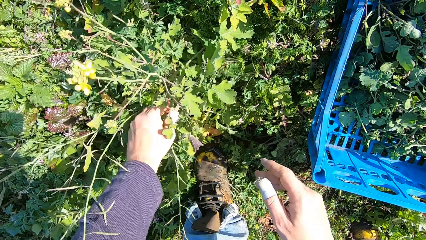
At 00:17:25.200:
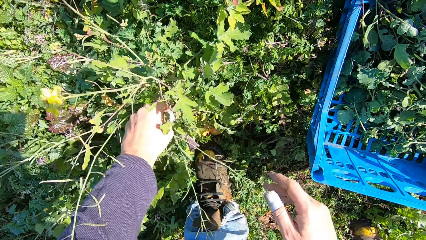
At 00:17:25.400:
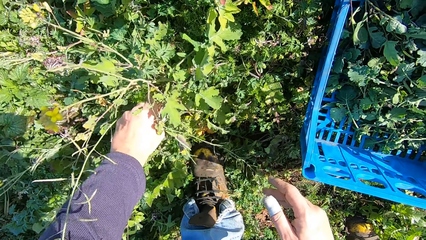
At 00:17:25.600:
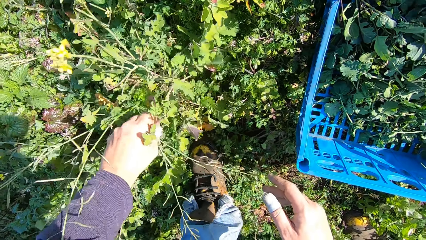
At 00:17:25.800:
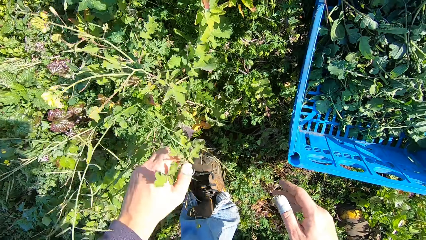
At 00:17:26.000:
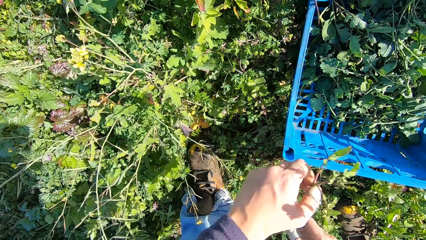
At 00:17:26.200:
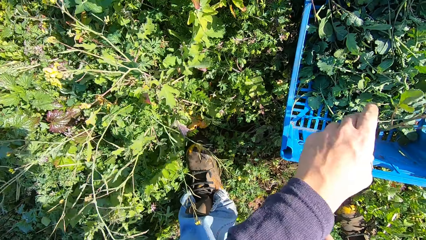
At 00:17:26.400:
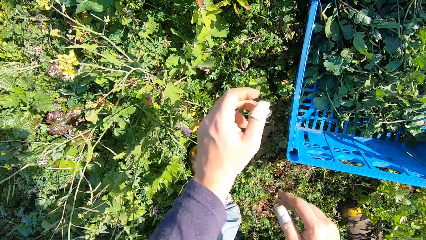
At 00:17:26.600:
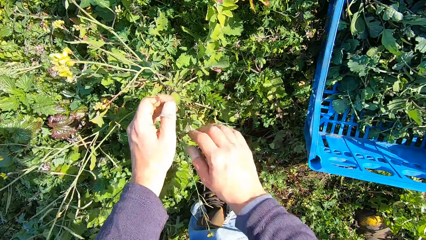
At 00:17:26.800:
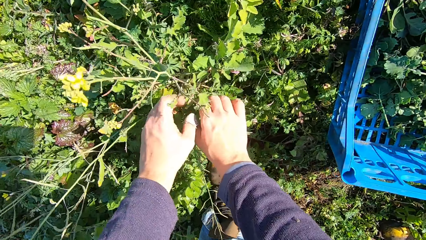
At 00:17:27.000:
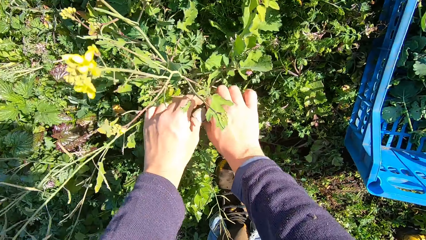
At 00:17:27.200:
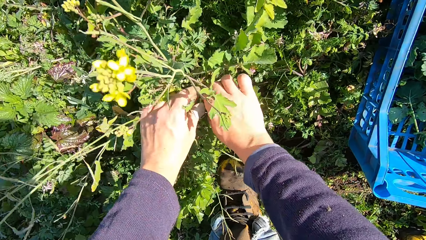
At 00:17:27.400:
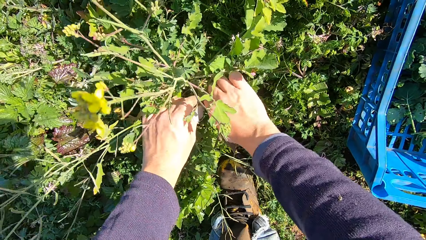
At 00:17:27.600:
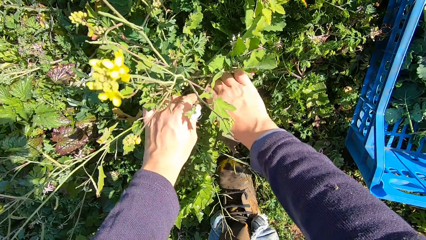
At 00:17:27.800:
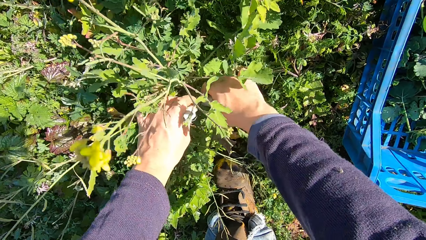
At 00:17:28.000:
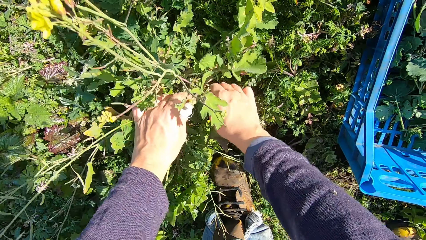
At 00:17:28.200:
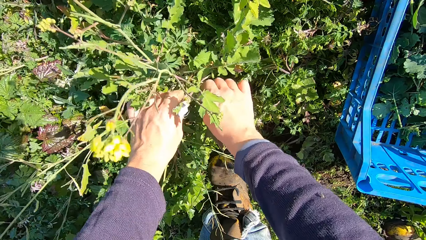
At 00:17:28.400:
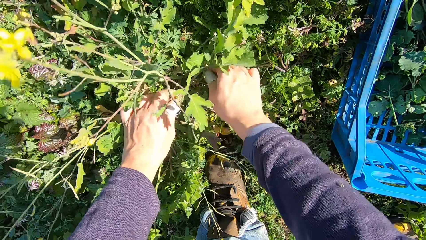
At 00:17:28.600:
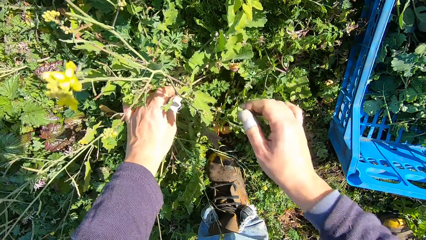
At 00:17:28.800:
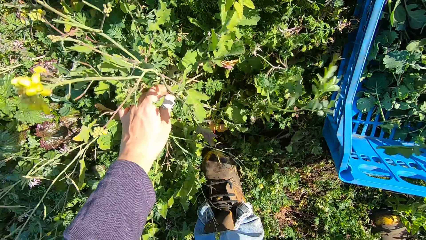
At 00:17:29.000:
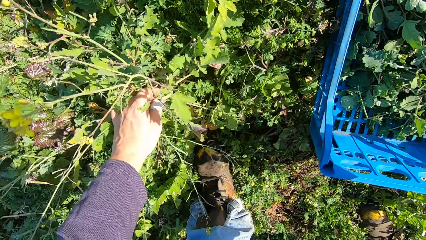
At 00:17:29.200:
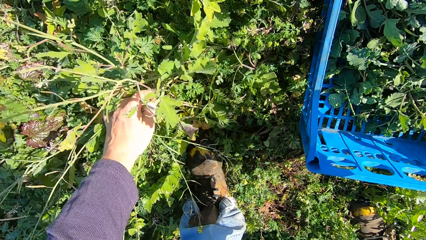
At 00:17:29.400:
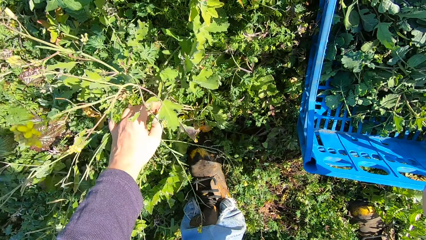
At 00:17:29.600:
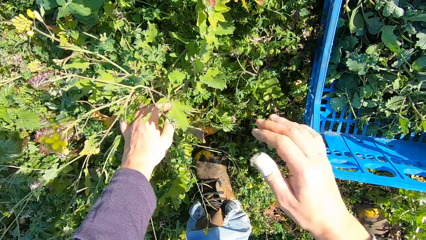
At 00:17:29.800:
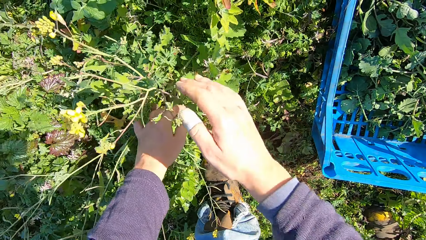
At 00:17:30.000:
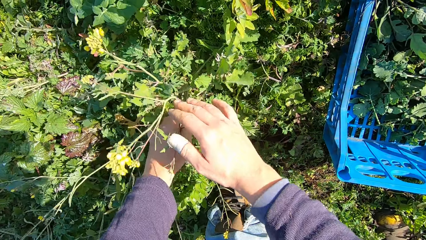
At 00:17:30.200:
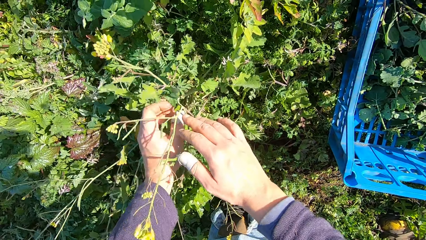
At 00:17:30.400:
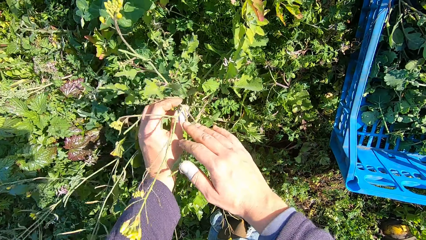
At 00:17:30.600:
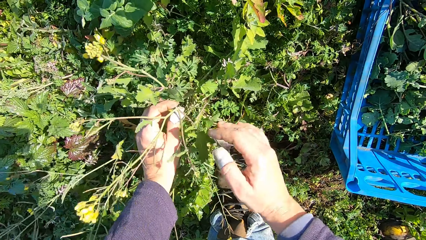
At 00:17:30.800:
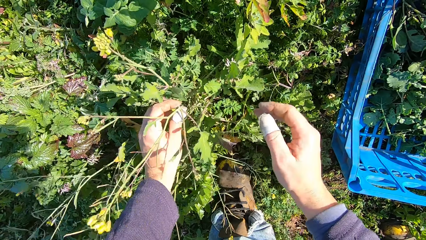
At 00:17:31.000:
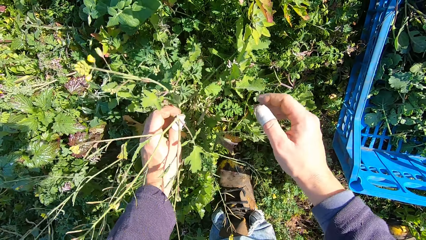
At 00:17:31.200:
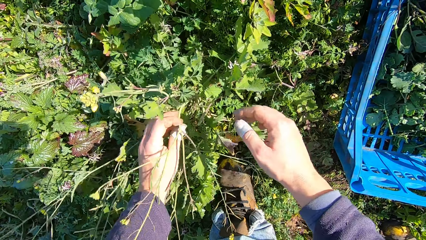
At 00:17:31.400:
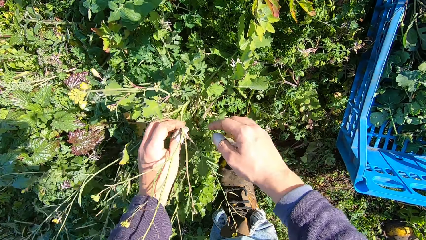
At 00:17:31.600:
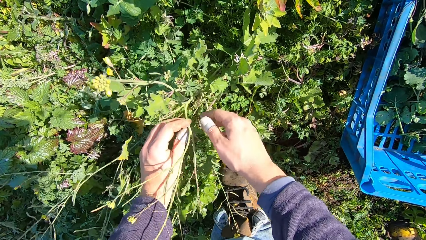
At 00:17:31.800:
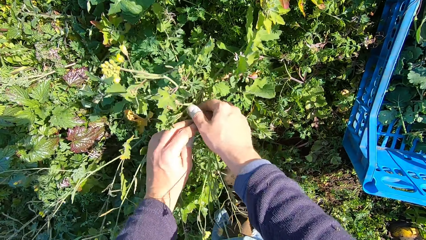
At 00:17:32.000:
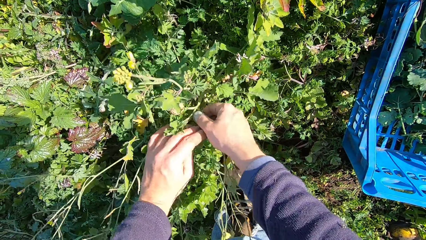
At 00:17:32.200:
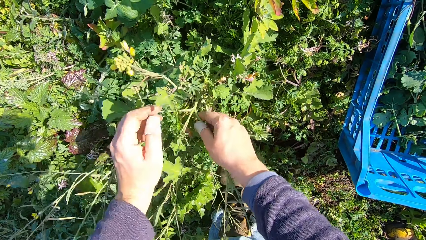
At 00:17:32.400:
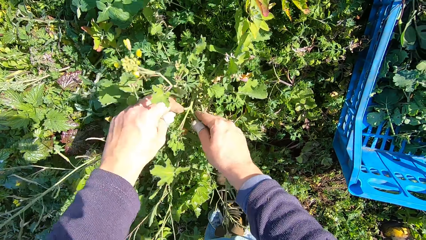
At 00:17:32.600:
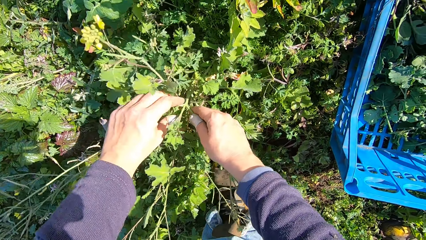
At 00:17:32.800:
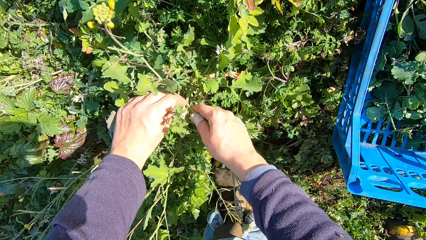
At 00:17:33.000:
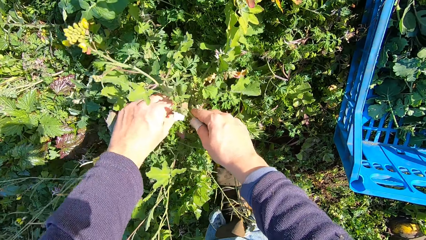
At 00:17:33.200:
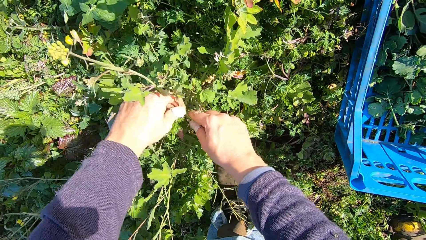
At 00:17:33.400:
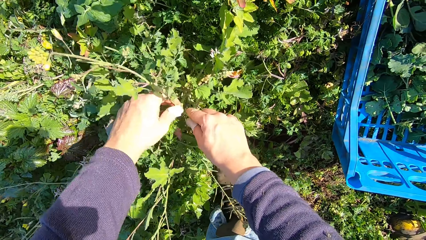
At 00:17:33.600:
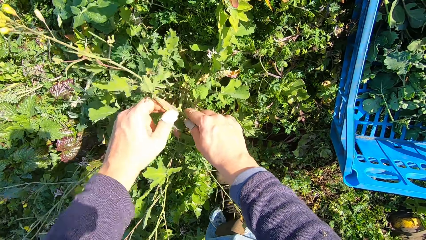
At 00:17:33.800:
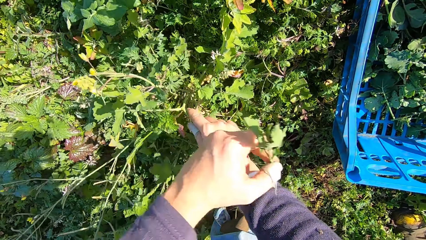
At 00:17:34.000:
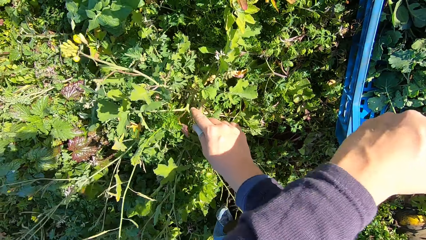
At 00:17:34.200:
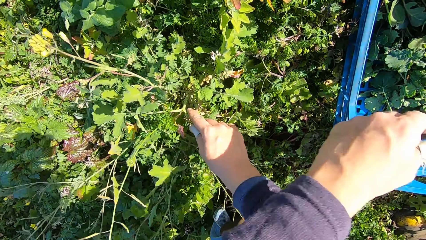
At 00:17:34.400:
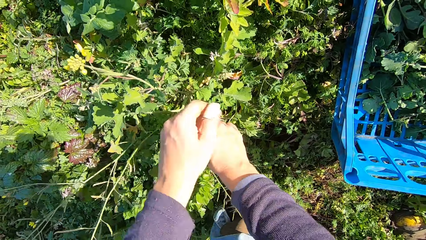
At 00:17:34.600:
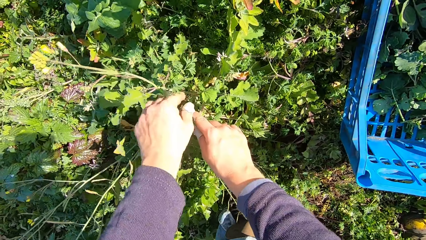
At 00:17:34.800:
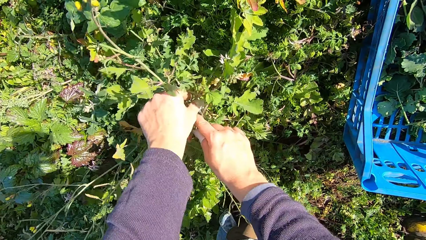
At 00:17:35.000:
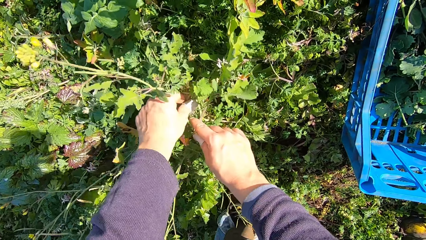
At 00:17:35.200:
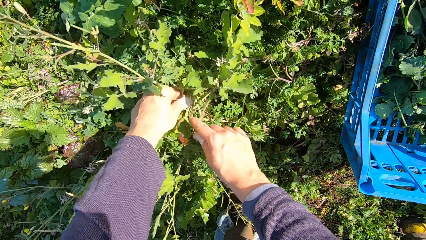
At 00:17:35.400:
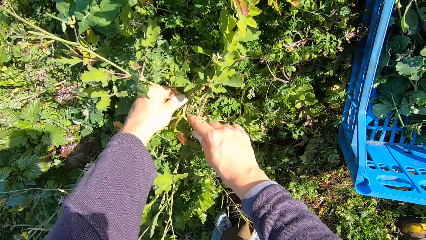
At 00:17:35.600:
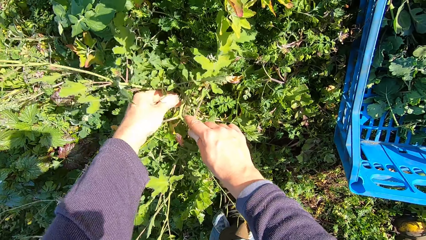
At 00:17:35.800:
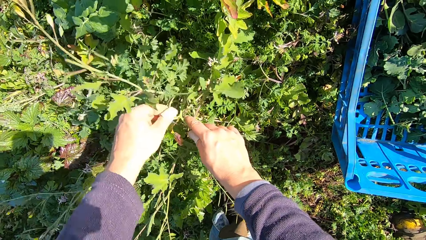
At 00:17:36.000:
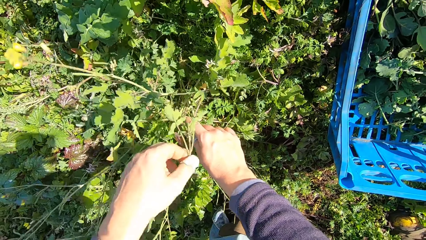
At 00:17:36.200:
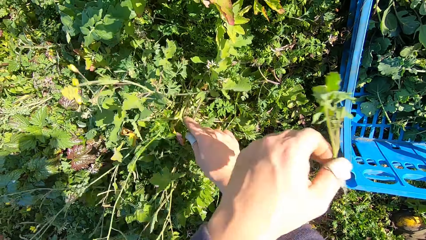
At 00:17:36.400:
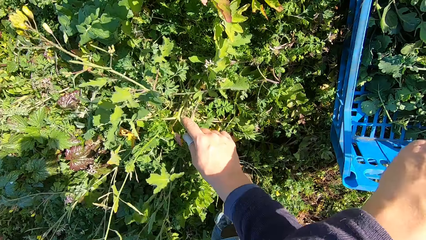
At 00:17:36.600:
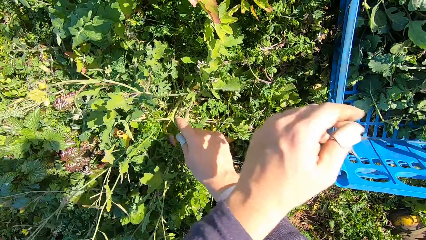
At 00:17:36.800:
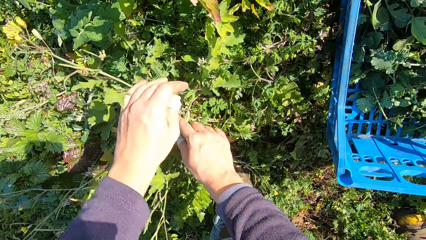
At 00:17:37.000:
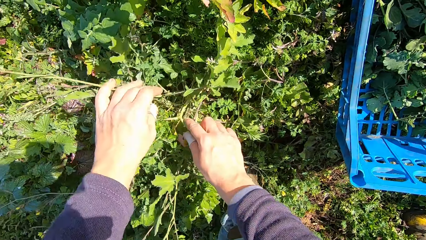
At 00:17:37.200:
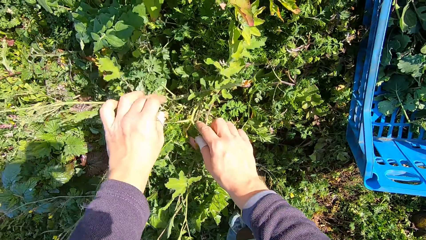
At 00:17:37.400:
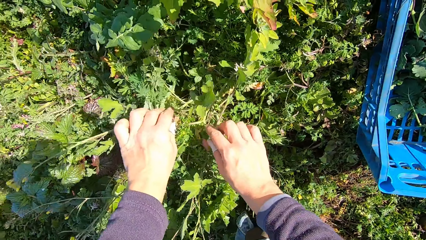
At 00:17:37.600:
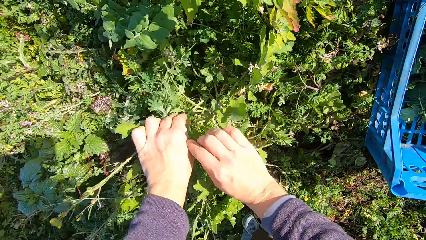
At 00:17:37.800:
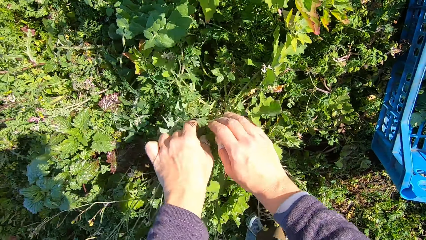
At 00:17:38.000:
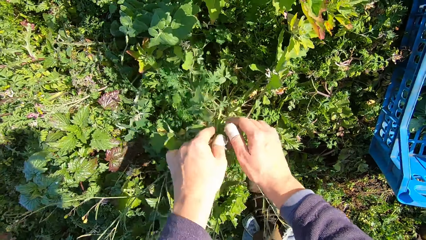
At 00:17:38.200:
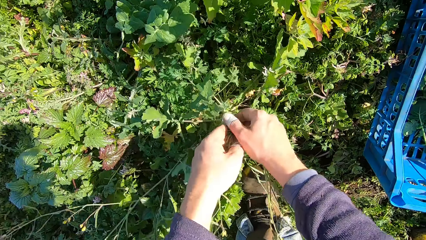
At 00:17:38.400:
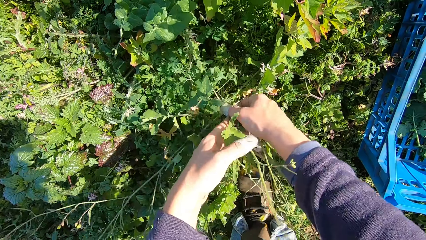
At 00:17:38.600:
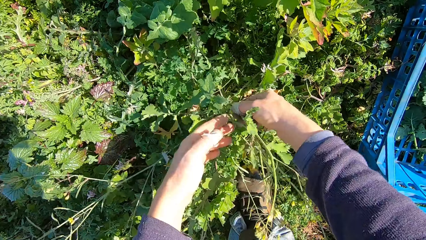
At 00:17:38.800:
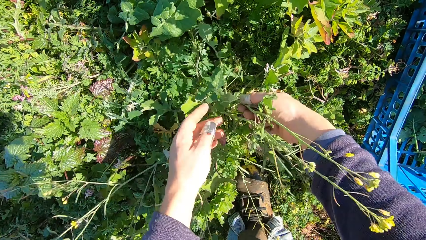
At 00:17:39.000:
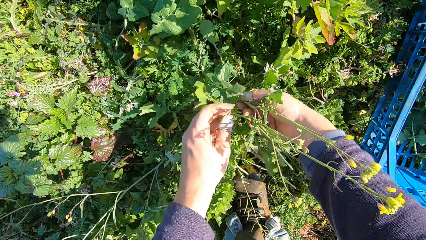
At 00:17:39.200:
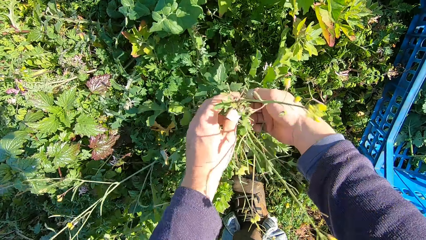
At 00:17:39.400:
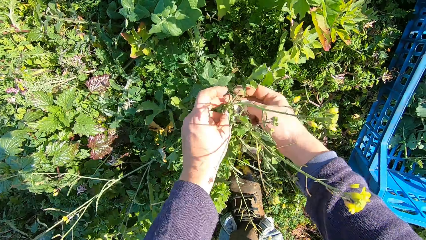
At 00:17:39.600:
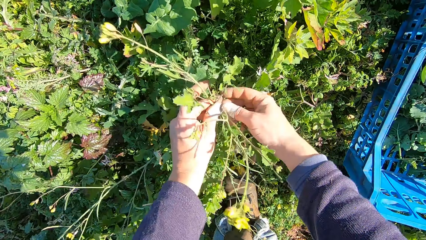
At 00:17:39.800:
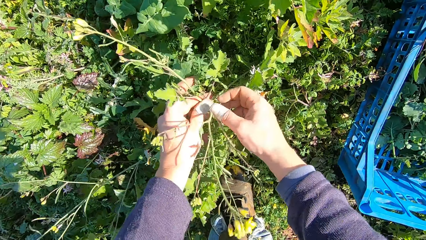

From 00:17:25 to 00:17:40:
The camera wearer cuts a stem from the plant with his hand. He drops the stem in the basket. He cuts a stem from the plant with his hand. He drops the stem in the basket. He cuts a stem from the plant with his hand. He drops the stem in the basket. He cuts a stem from the plant with his hand. He drops the stem in the basket. He checks the plant with his hands. He looks around the plants.
